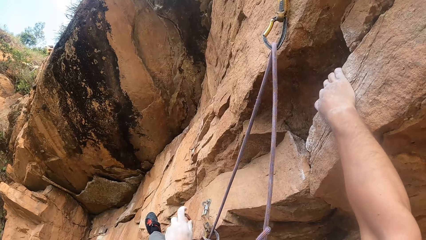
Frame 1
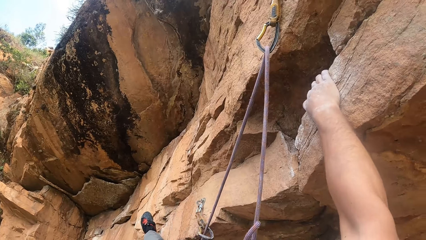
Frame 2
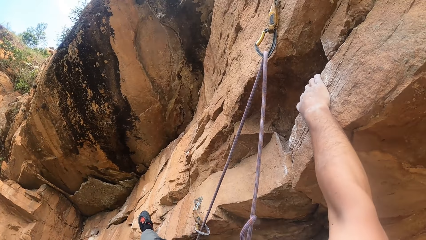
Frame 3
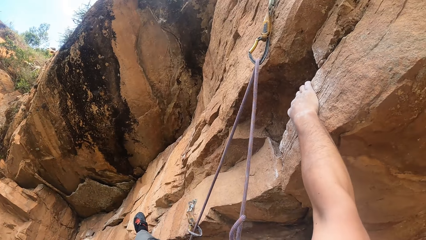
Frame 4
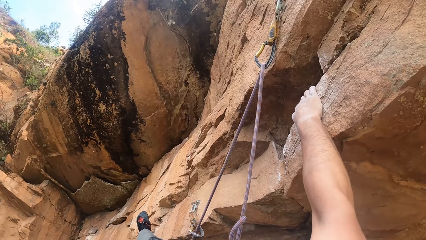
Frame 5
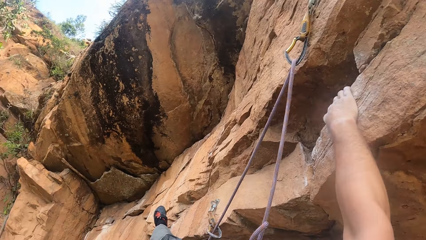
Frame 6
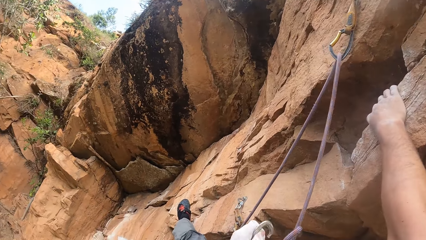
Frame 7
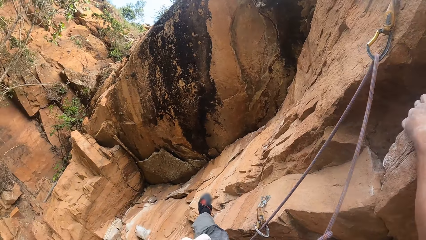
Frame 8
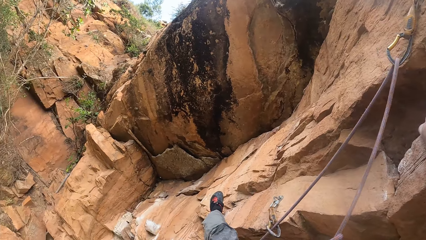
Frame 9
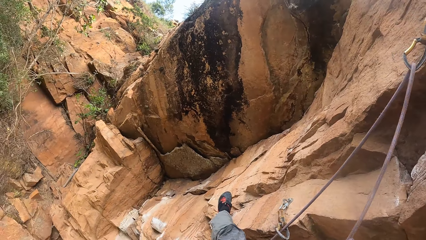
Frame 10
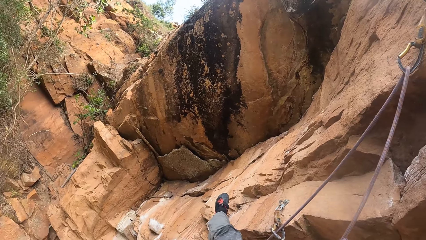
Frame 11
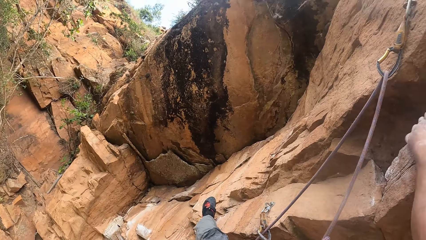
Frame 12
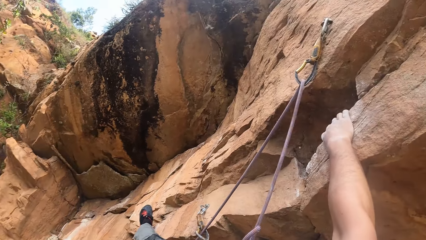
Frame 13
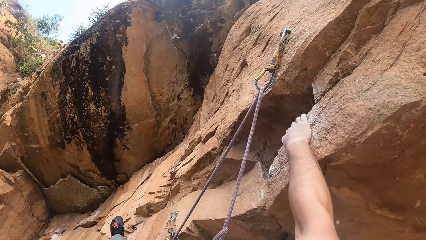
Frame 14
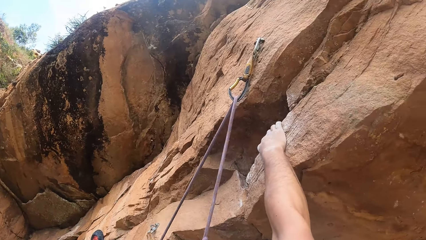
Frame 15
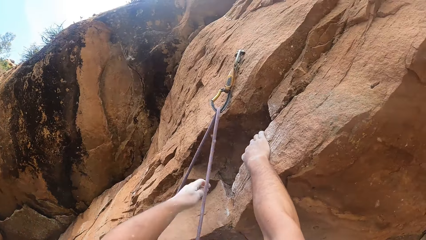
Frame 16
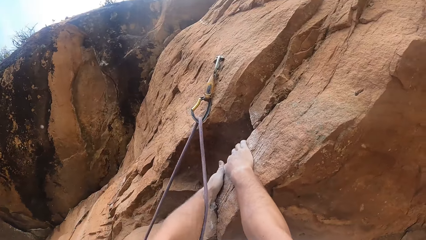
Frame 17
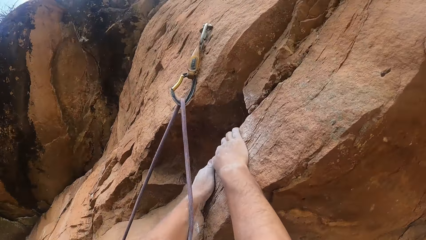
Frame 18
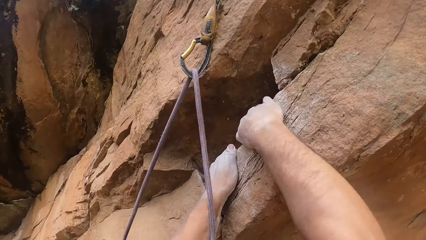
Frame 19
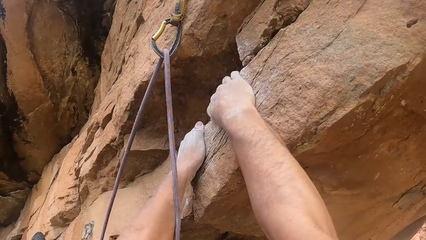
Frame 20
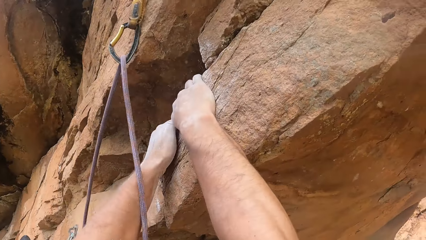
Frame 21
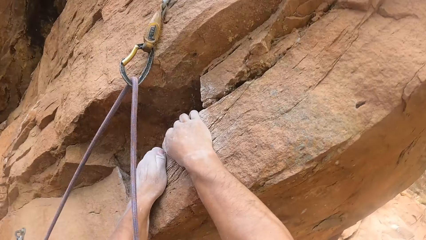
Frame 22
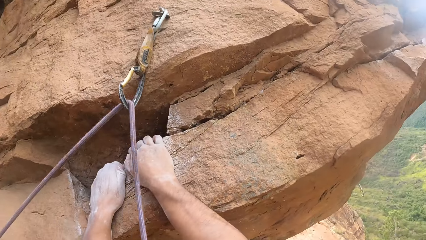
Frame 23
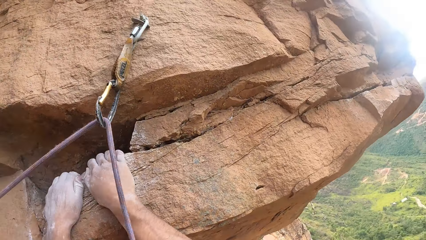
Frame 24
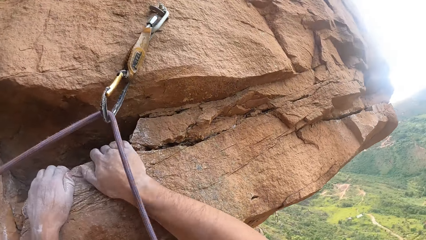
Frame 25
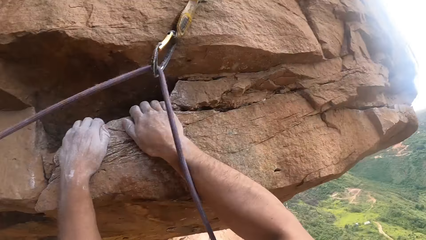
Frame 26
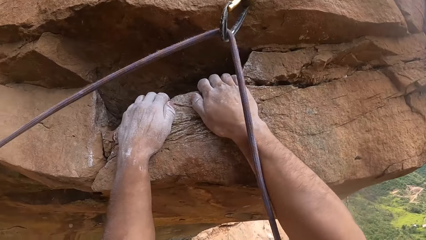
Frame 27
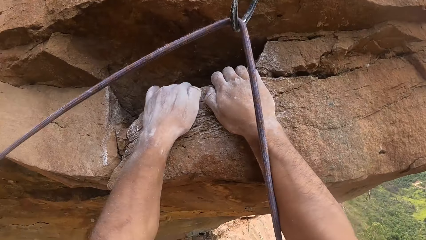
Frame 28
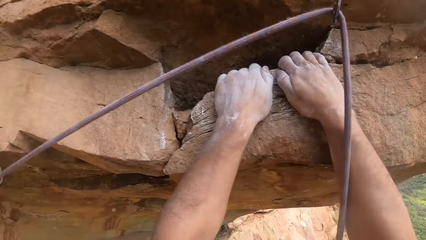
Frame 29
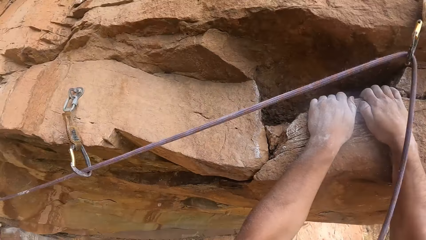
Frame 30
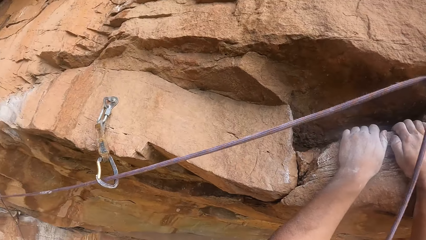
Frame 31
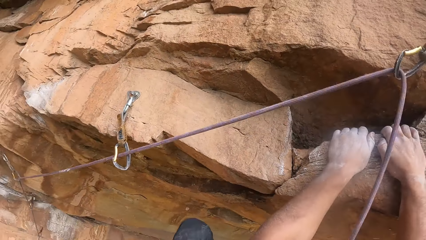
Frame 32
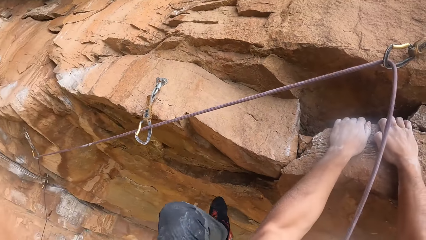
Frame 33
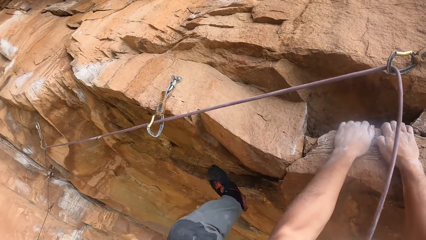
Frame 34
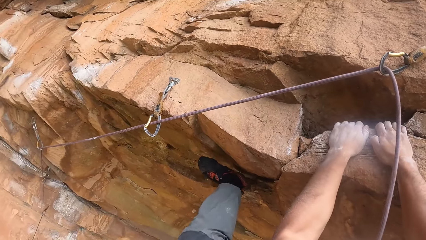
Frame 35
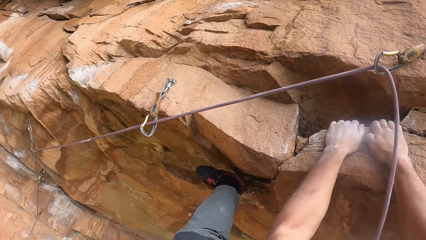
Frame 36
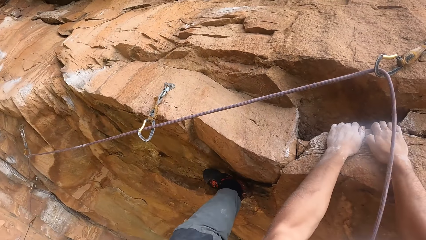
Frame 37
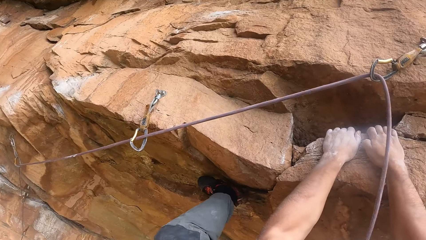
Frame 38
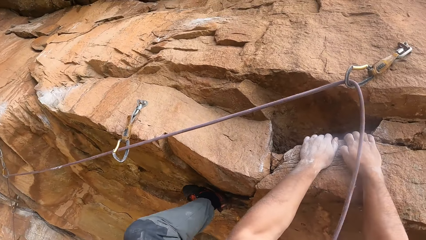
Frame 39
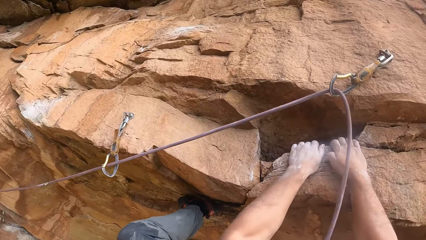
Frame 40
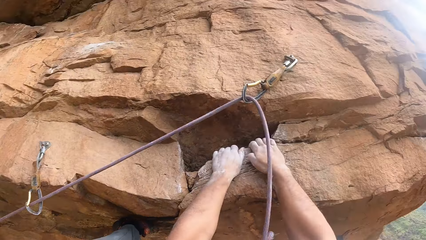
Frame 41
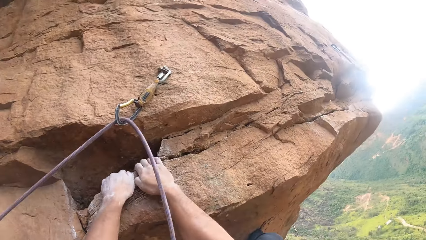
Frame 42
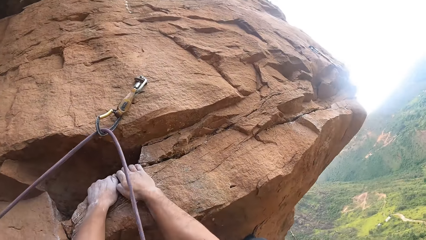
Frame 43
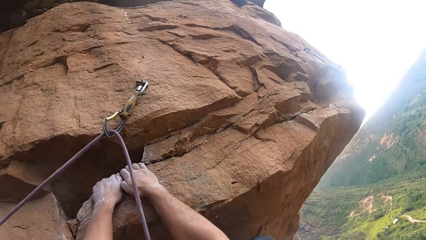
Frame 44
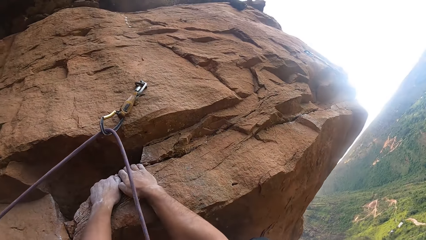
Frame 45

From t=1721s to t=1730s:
The camera wearer disconnects the carabiner. They climb the mountain.

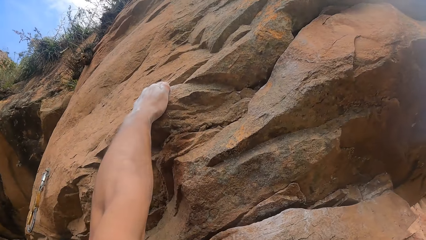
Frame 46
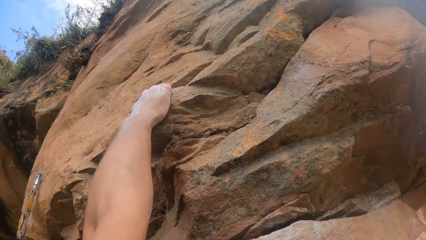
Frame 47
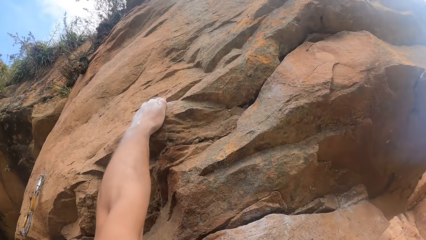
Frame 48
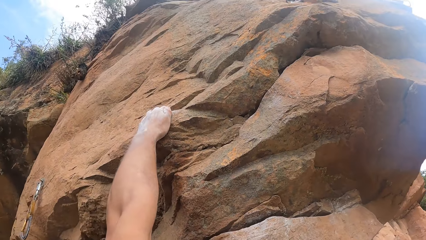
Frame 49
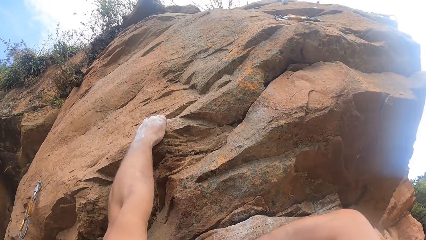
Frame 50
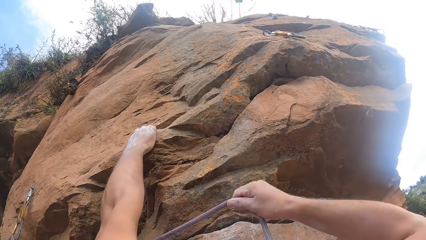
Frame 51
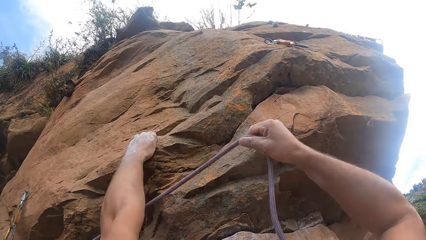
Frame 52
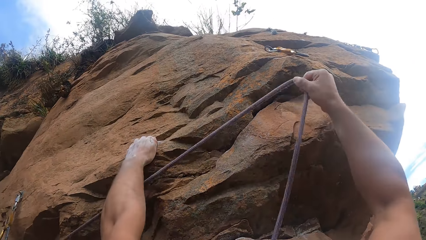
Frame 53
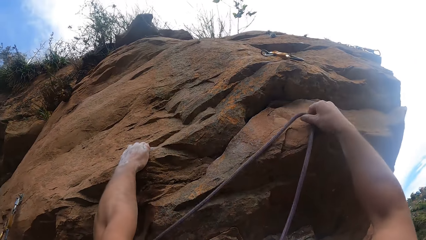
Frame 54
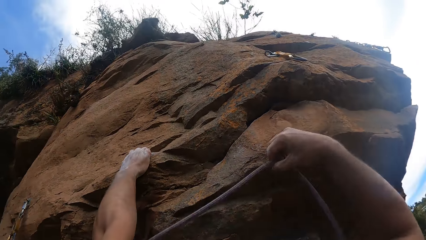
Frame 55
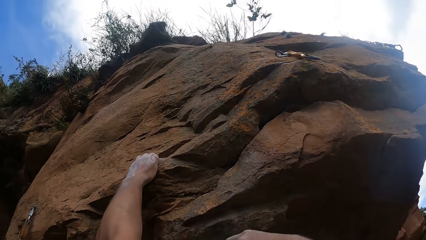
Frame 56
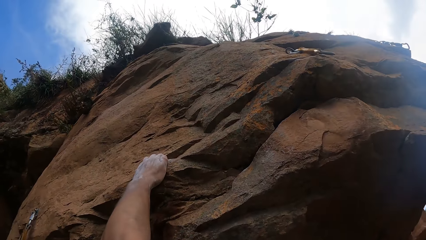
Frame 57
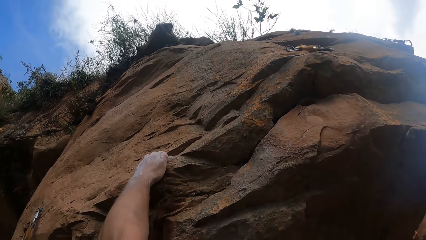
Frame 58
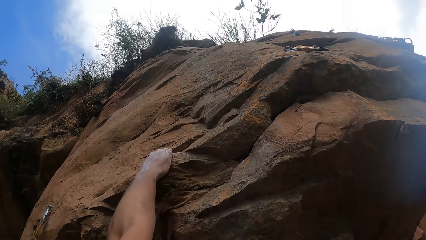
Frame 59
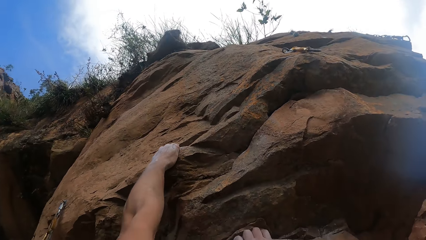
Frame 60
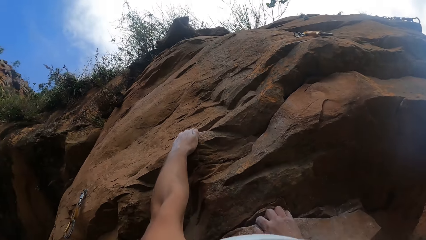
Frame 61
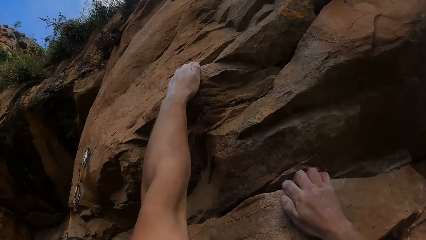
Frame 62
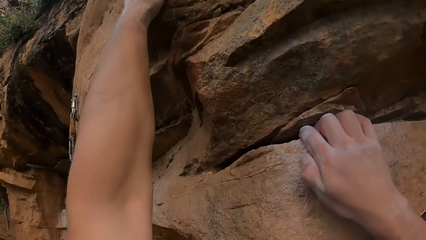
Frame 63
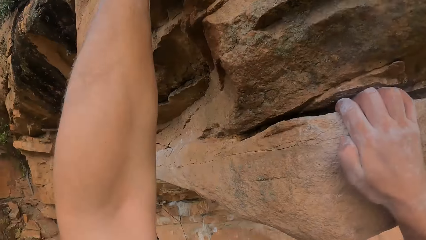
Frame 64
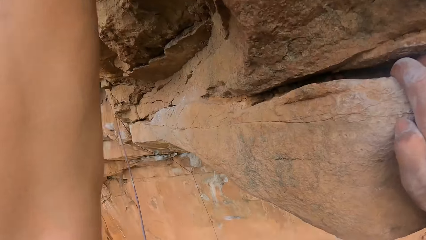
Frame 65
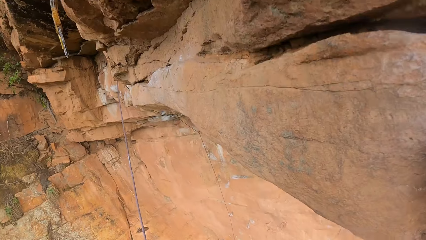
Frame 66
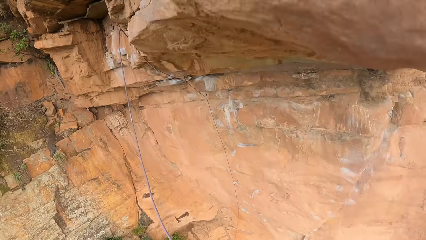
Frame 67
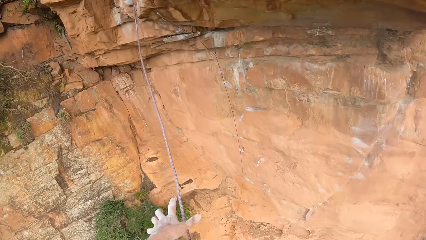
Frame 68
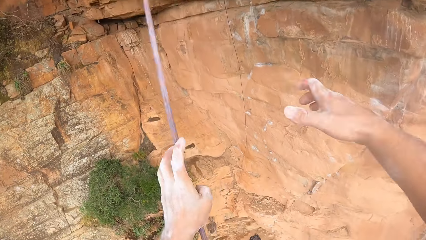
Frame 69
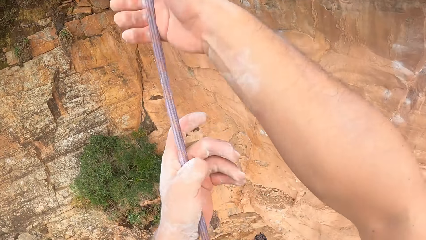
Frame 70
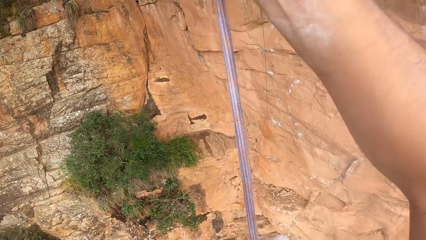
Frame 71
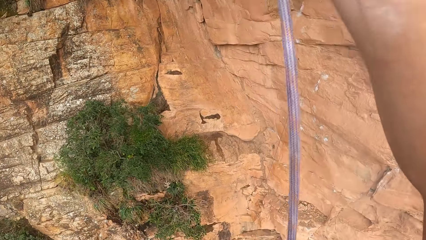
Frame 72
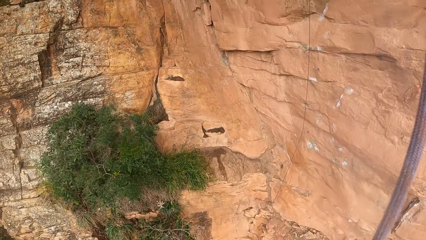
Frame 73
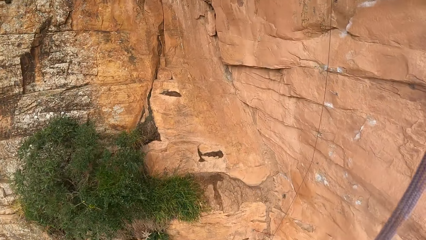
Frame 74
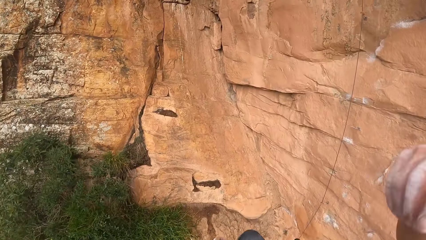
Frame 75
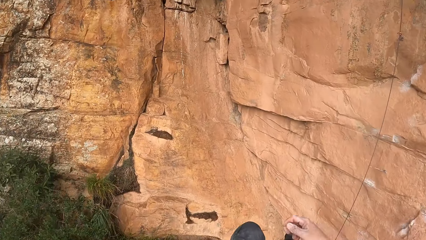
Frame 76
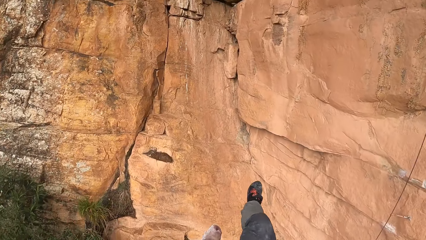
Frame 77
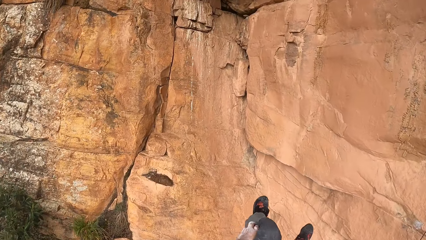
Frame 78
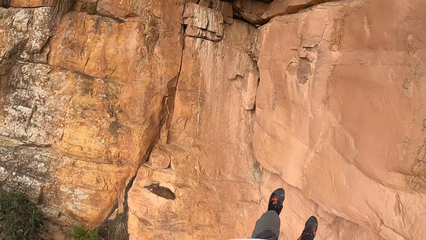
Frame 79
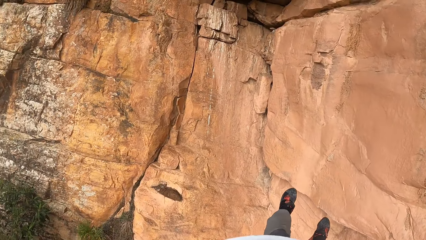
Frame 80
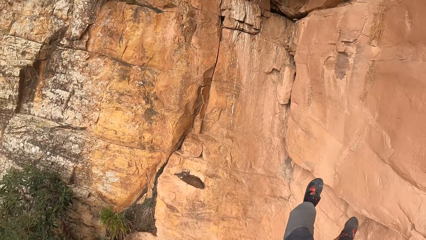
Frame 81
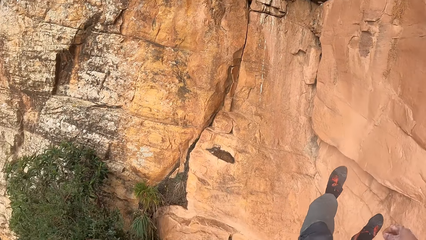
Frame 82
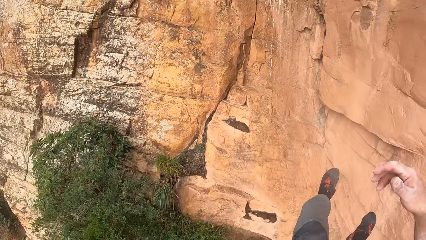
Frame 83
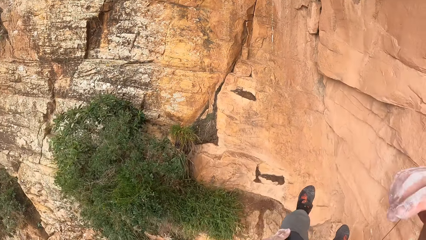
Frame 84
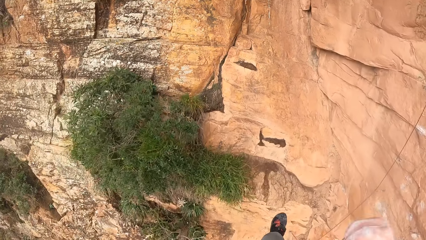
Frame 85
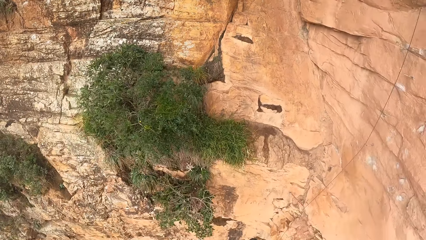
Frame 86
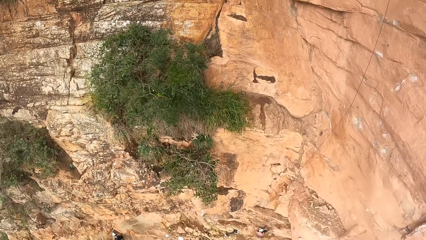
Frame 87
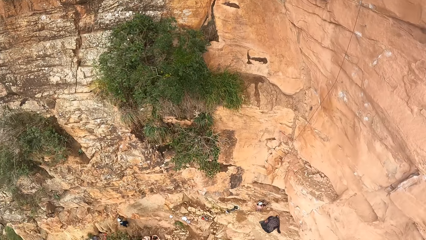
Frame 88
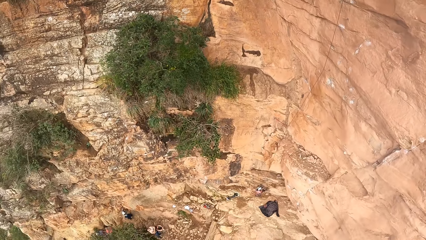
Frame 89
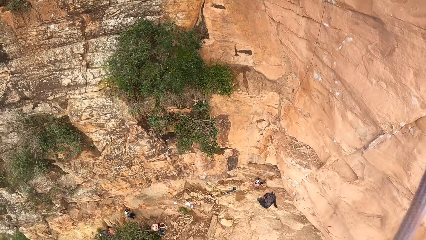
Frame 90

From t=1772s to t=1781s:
The camera wearer pulls the rope. They climb down the mountain with the rope.
